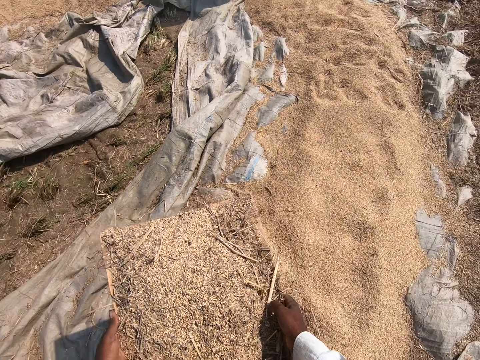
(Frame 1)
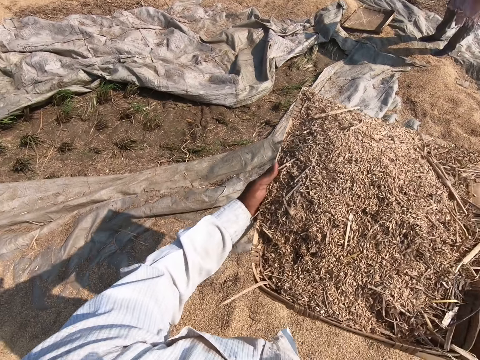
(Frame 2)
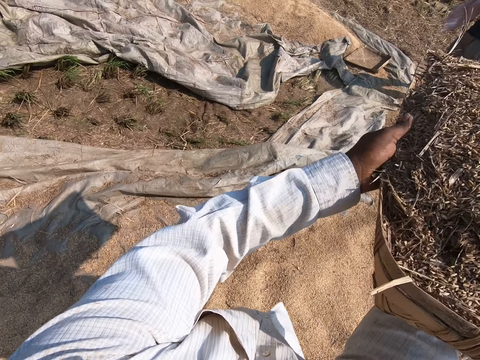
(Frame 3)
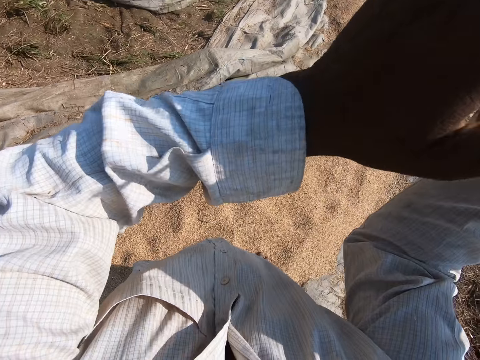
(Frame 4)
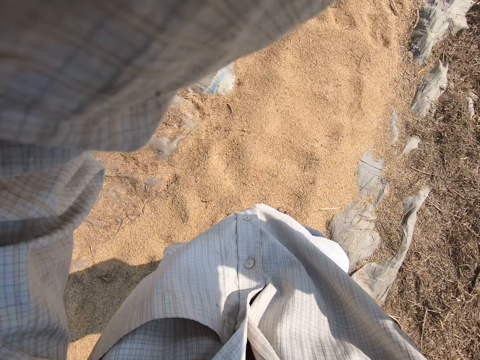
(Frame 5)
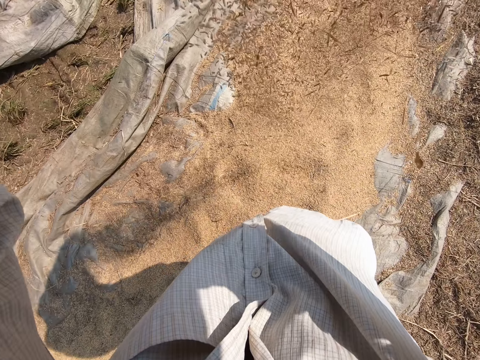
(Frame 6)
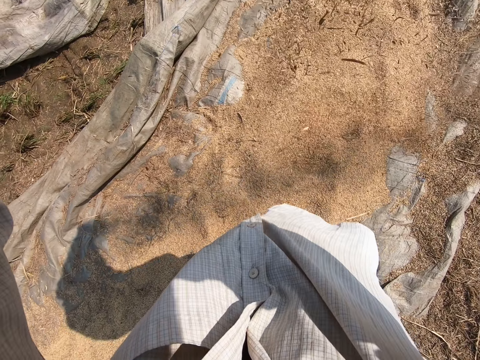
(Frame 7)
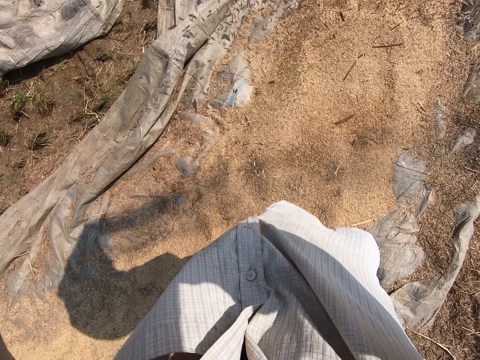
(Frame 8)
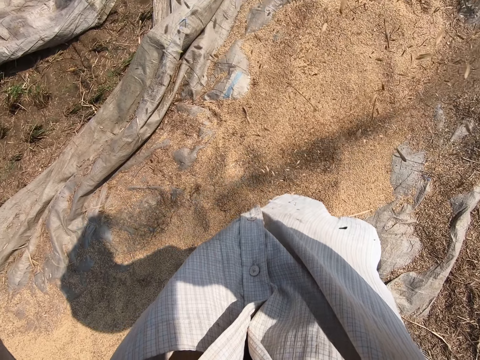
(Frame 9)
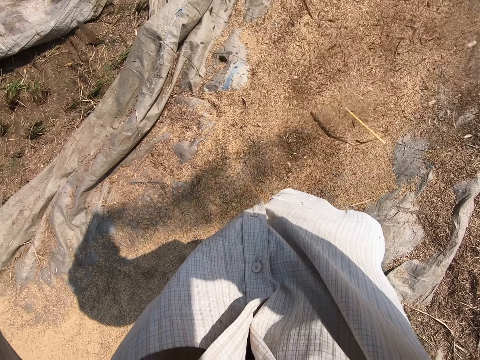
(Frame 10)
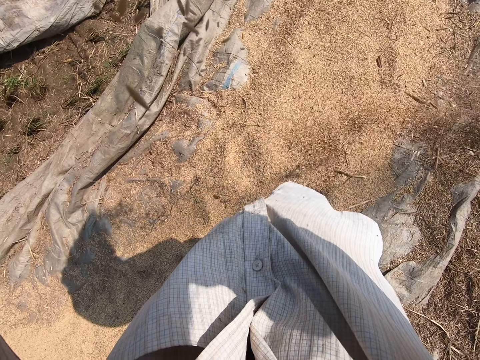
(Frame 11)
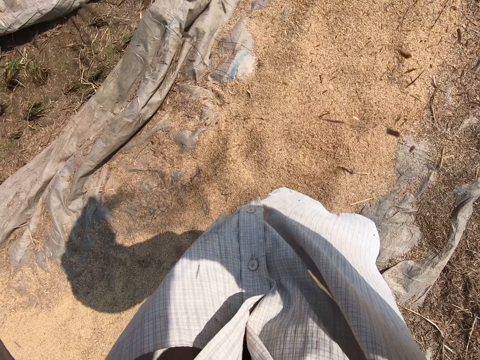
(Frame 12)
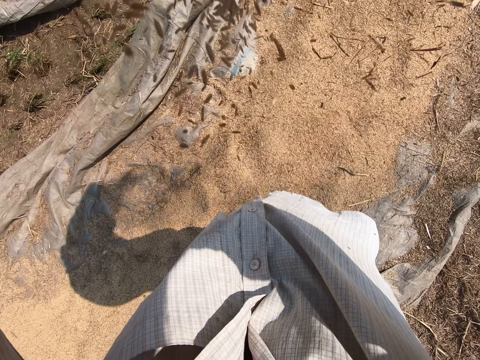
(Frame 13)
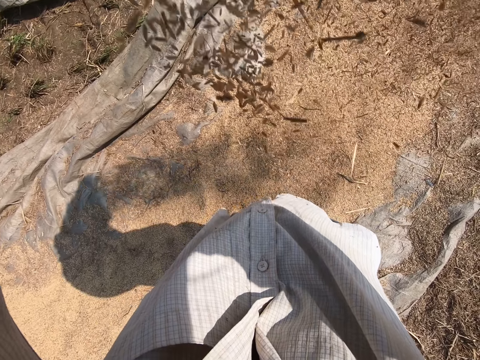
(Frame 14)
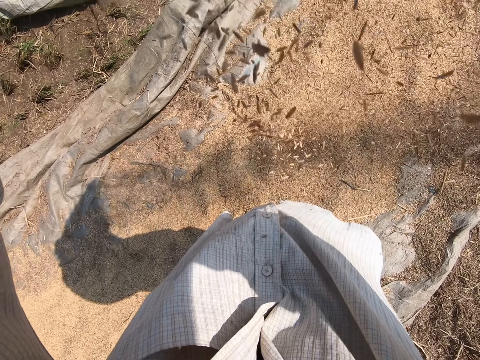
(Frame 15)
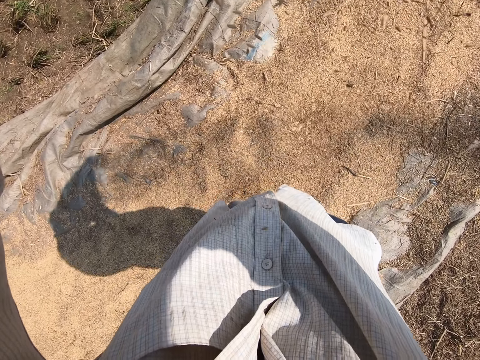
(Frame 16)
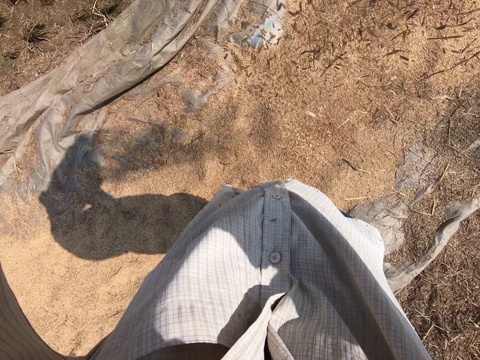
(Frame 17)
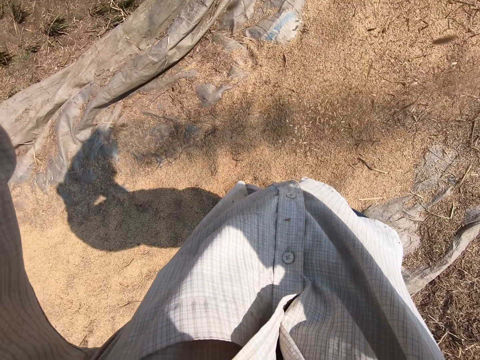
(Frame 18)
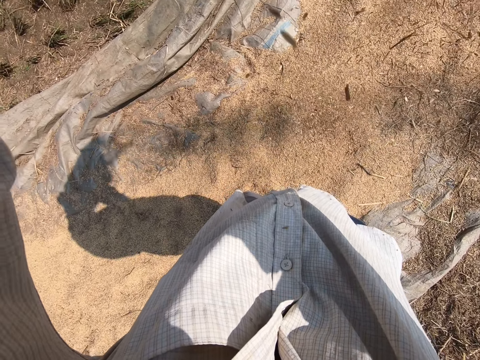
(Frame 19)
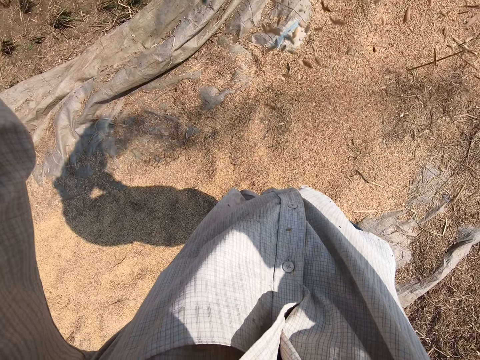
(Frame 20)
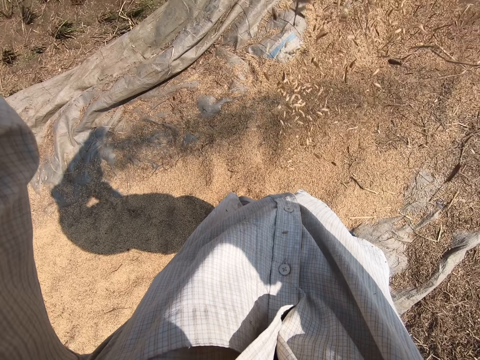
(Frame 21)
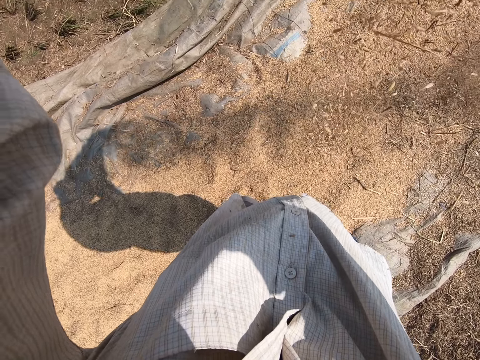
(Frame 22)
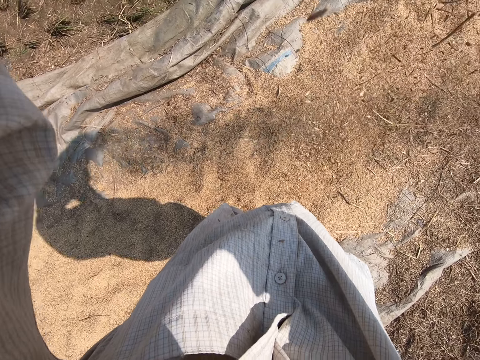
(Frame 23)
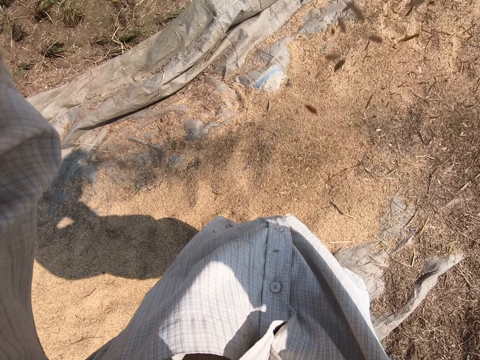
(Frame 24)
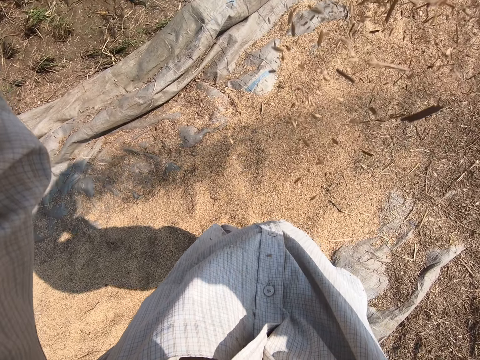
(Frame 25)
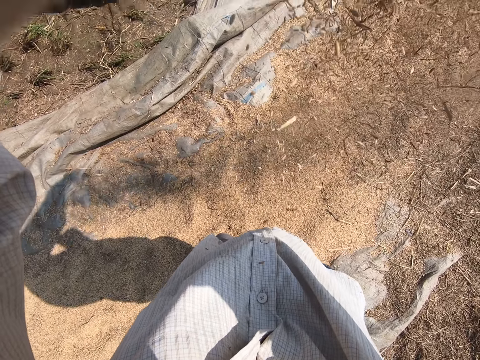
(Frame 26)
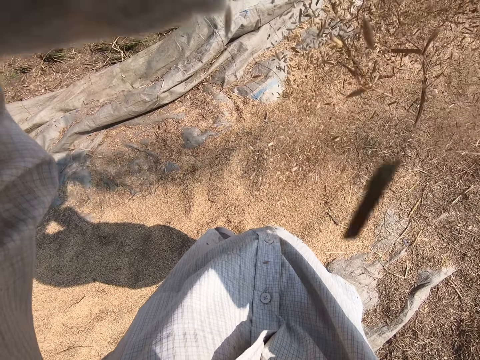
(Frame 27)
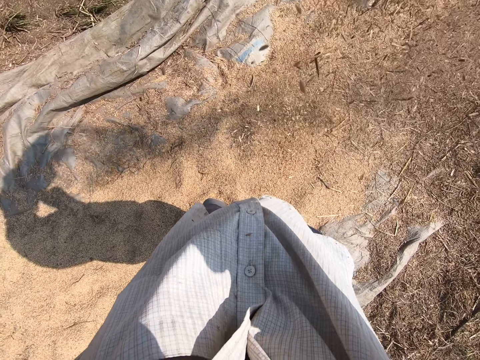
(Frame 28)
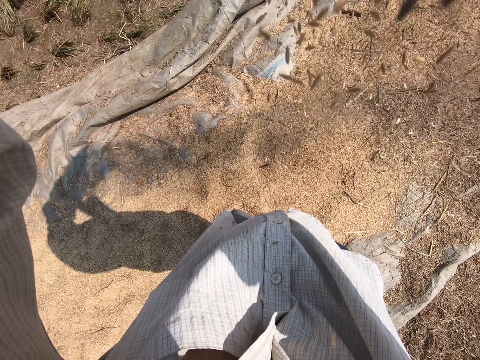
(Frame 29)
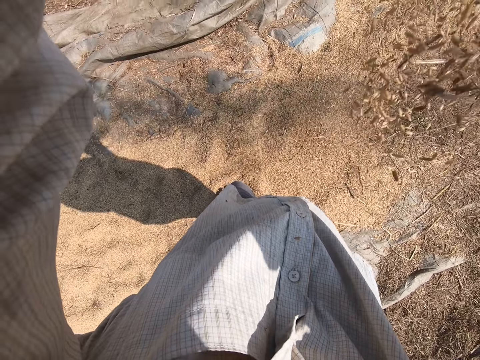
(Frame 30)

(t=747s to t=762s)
The camera wearer raises his hand up. He pours the sheaves. He winnows the grain with a winnowing tray.

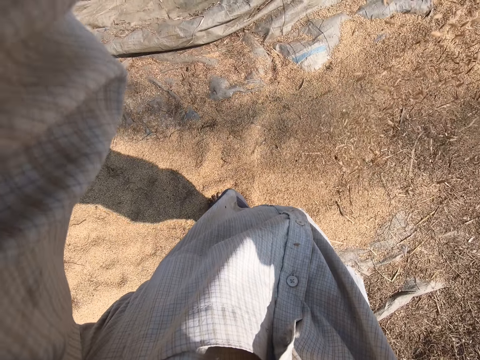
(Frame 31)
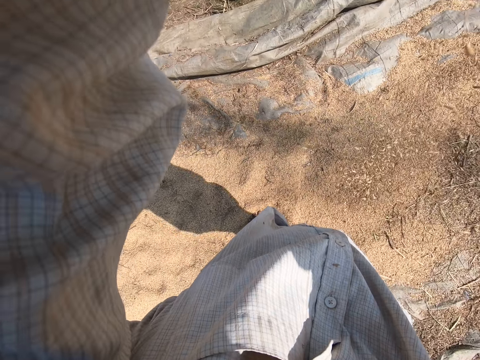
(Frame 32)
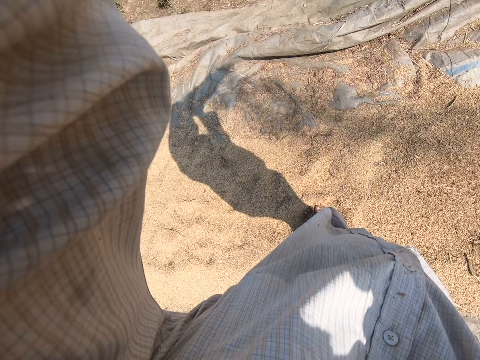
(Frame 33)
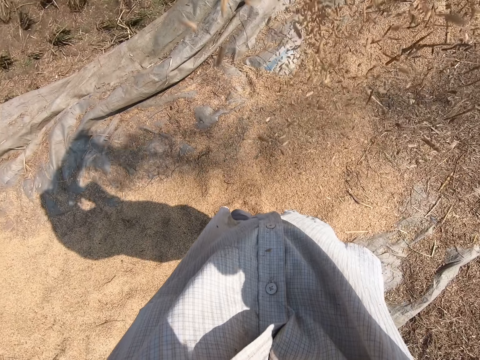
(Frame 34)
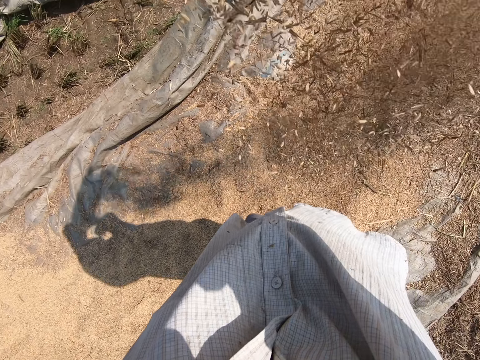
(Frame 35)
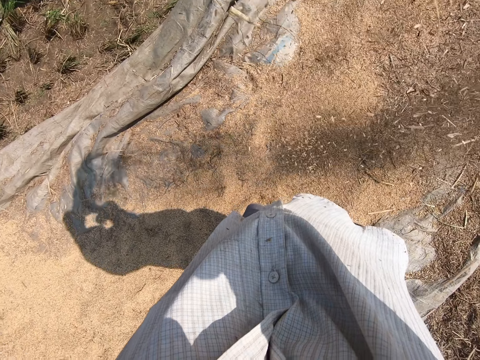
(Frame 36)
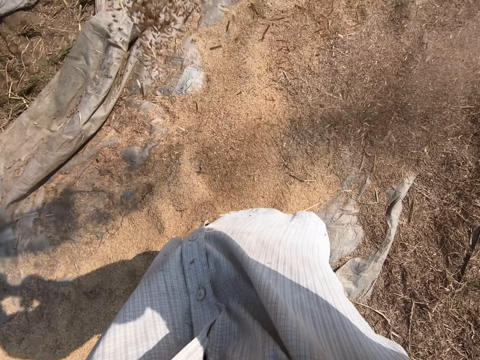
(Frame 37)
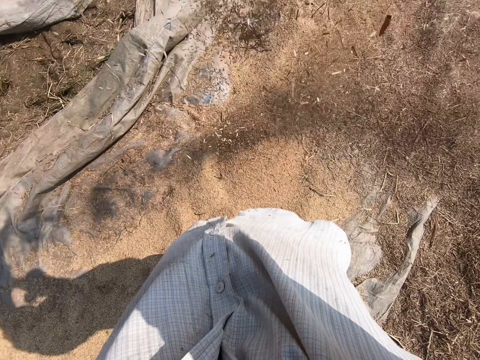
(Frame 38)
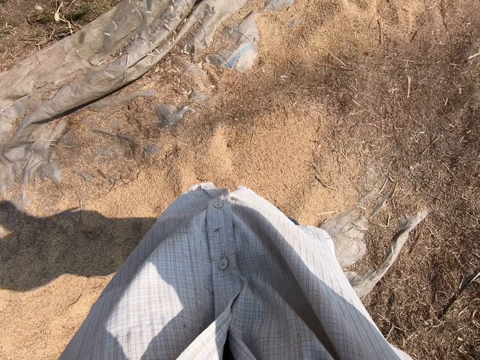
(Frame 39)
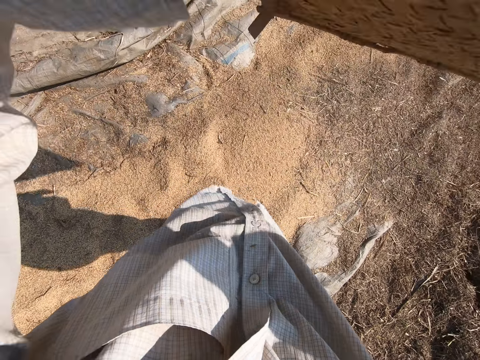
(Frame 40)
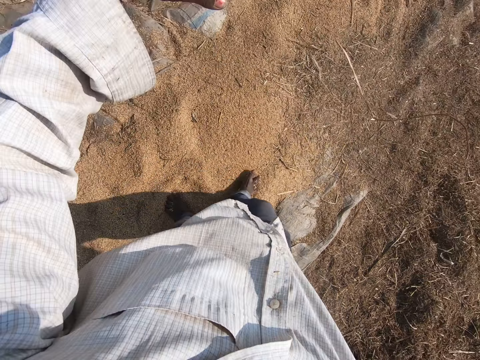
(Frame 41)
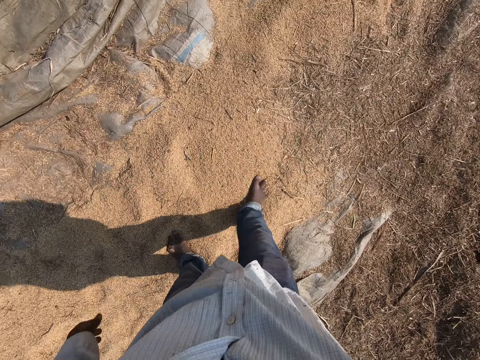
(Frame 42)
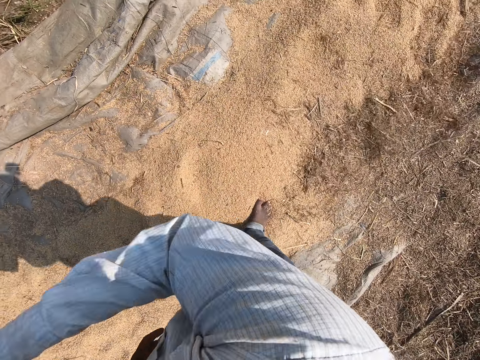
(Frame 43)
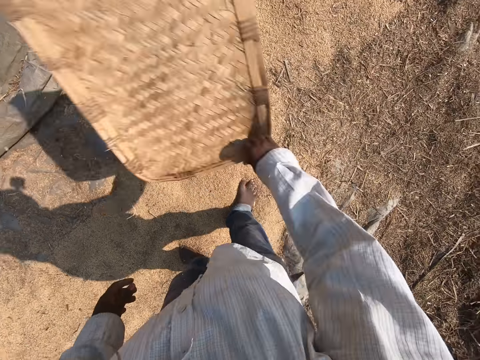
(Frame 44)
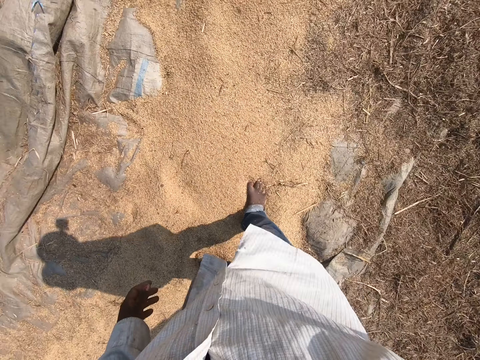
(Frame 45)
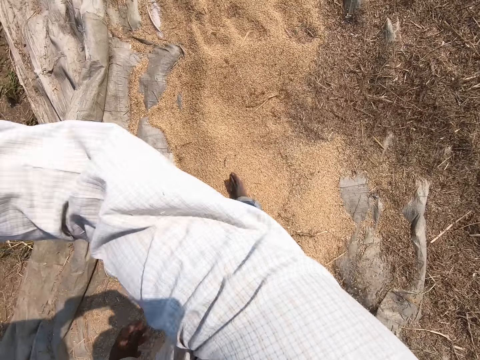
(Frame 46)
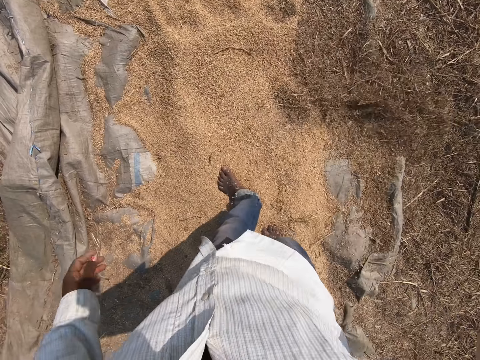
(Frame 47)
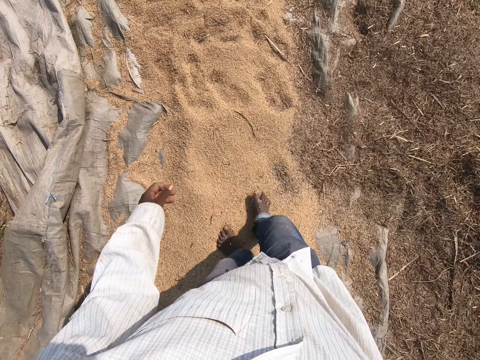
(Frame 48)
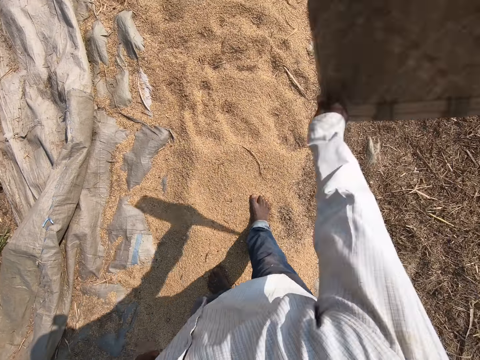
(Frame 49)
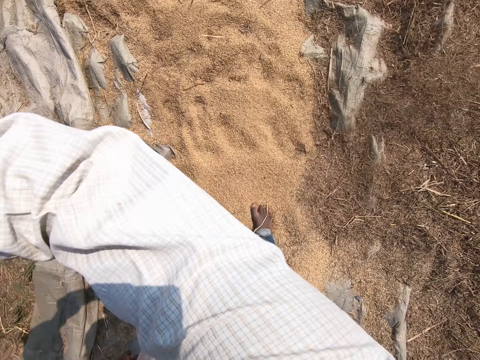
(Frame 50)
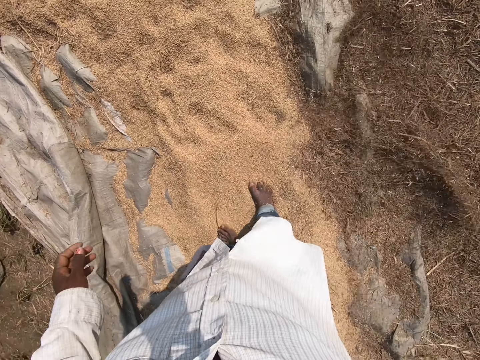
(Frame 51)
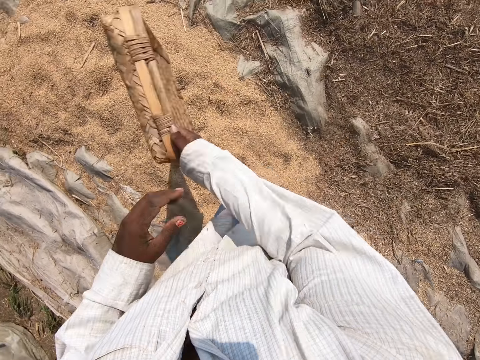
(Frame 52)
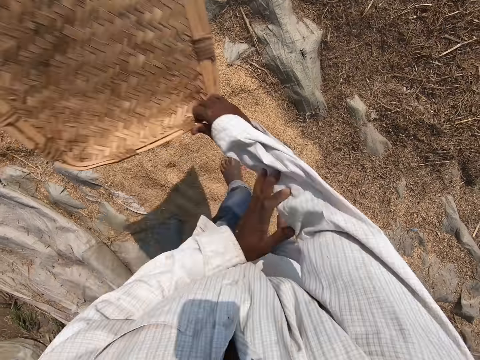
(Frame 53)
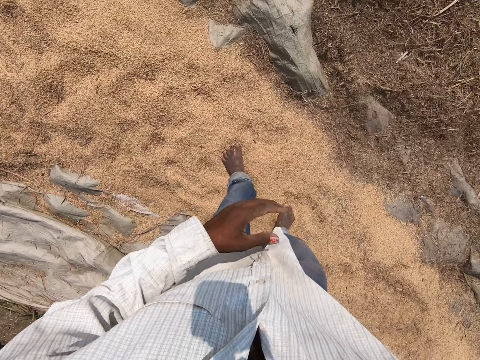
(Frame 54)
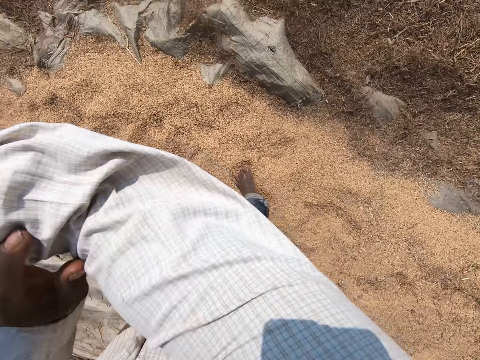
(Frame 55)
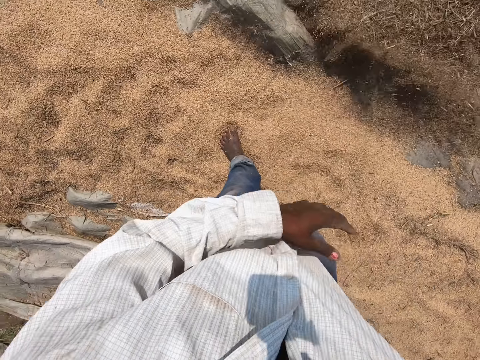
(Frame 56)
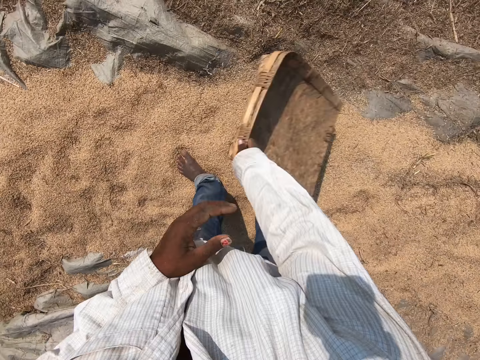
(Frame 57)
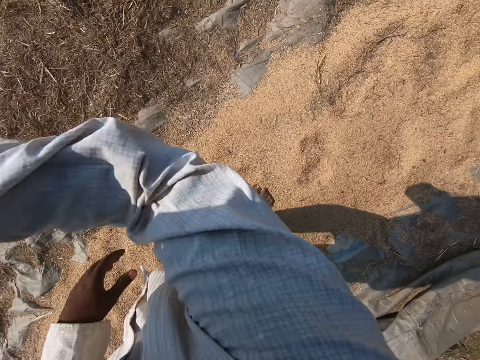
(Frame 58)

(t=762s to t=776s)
The camera wearer shakes the winnowing tray with his hand.
